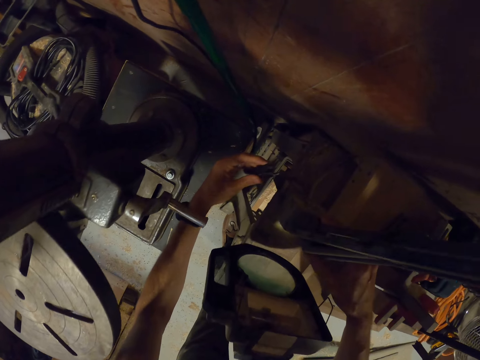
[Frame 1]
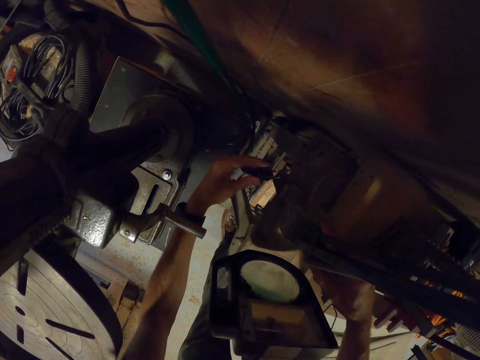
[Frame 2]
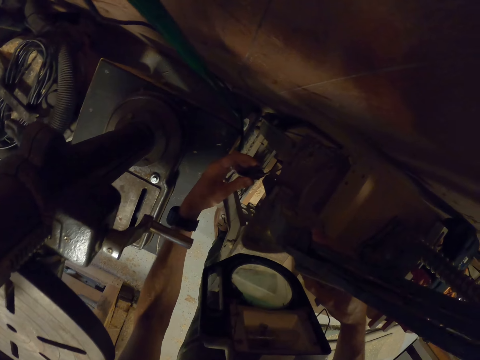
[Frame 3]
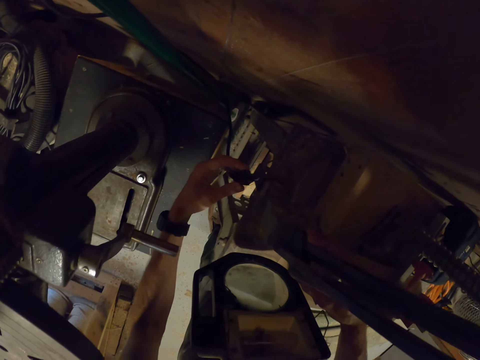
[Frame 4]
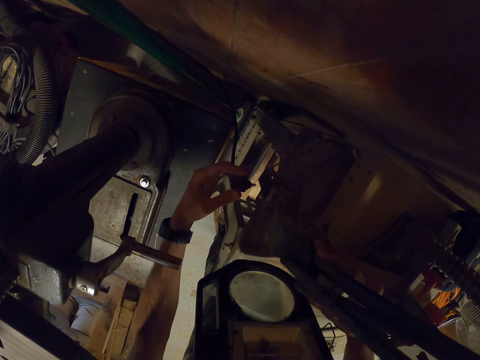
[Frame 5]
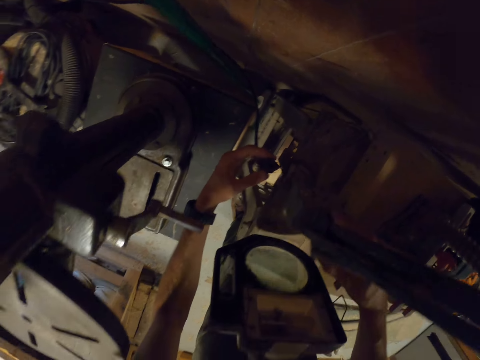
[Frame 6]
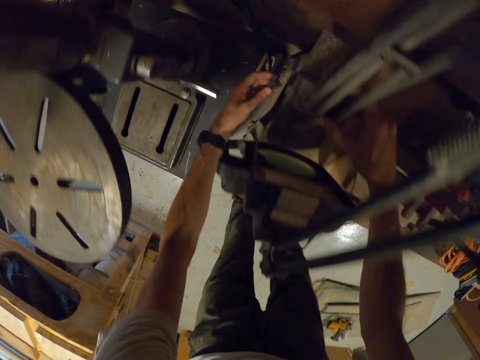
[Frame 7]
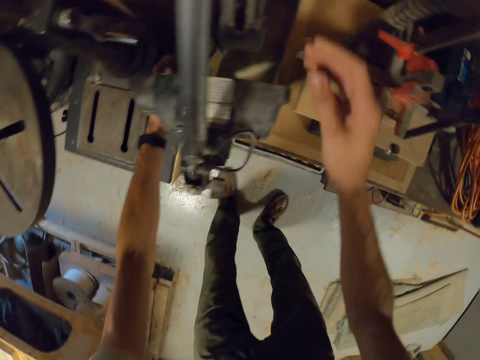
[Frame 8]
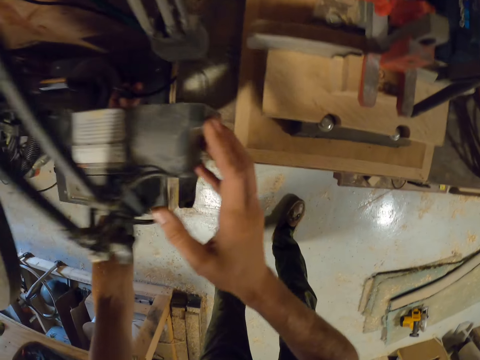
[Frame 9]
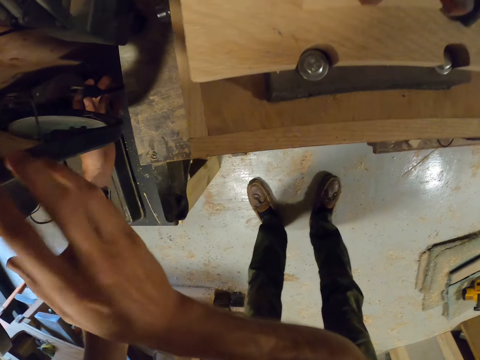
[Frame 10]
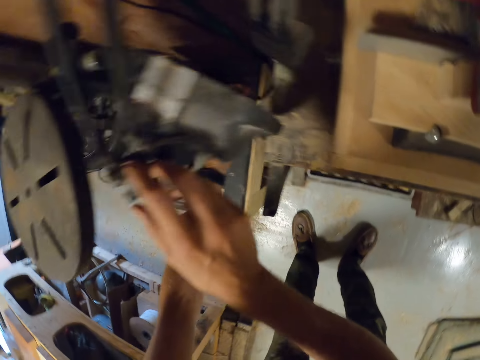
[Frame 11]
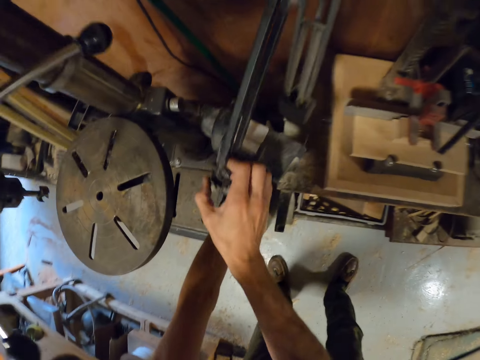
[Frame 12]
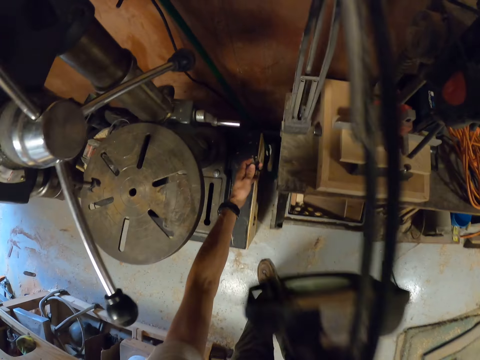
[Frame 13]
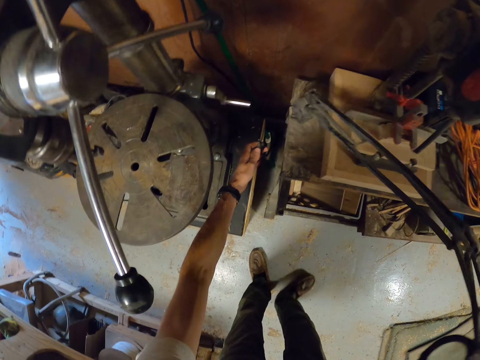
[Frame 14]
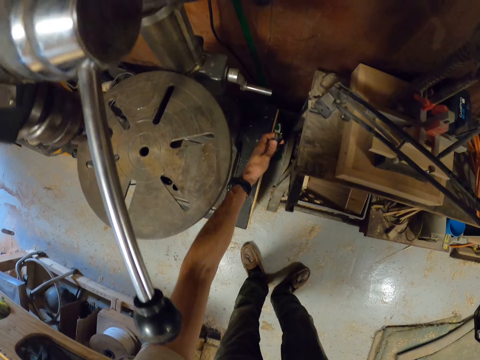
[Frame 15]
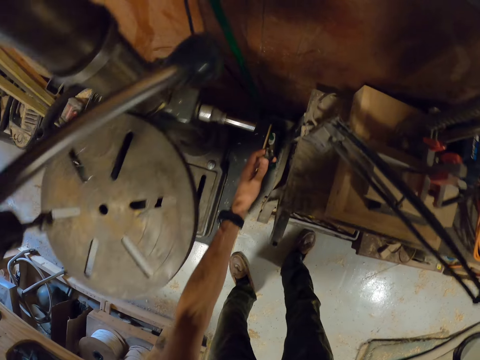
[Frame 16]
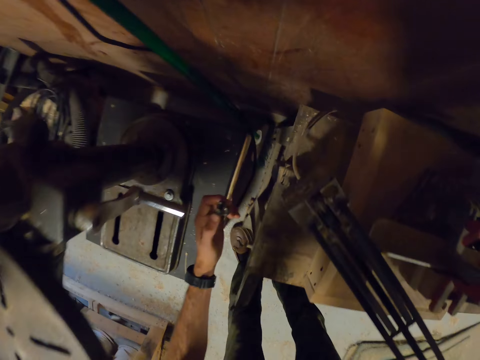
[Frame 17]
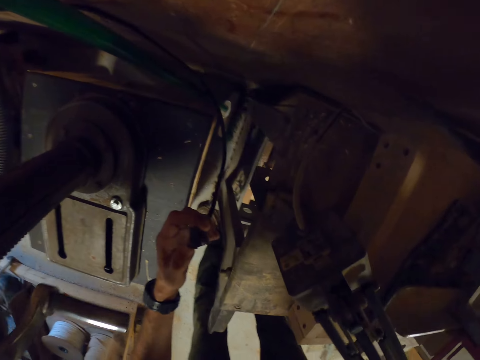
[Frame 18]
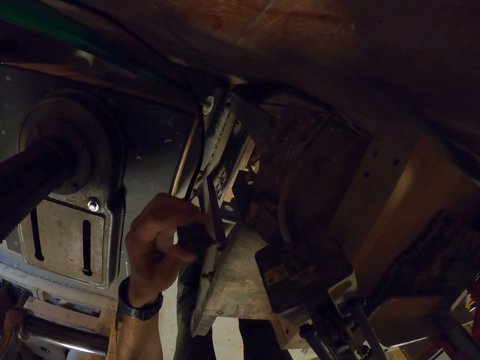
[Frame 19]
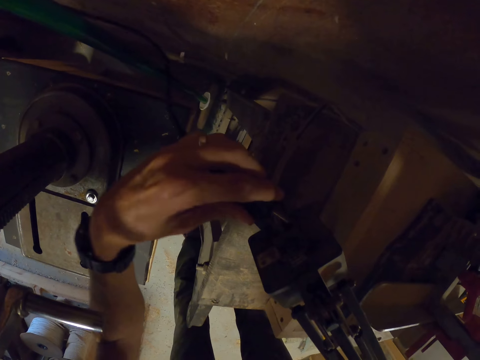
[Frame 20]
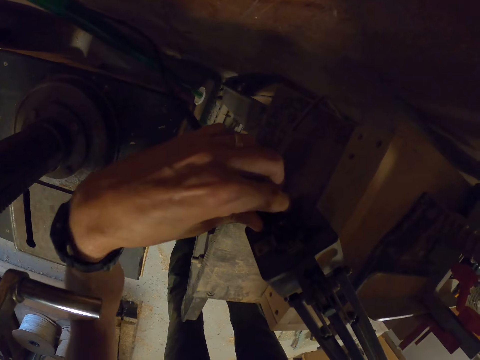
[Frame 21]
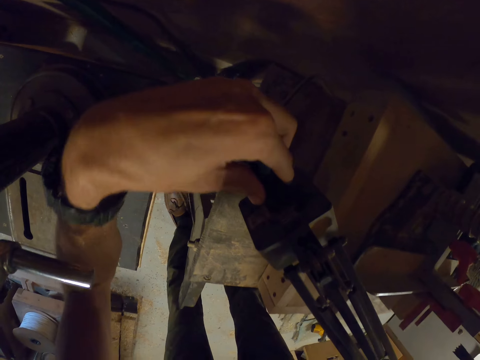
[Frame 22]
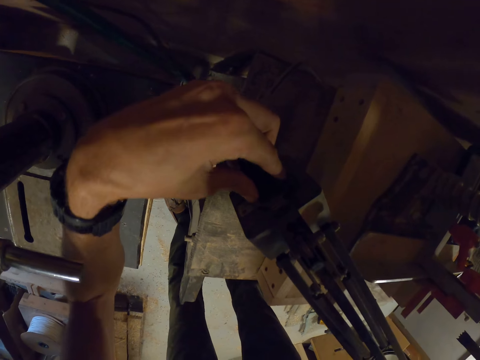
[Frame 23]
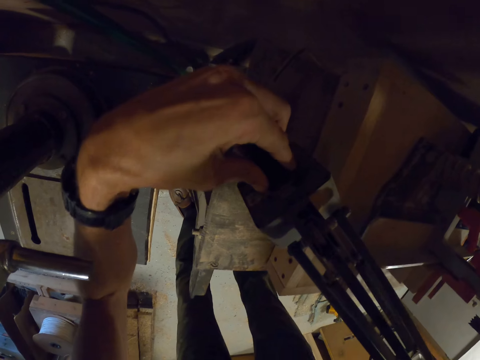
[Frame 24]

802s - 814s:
The camera wearer plugs the plug on the socket under the bench with his right hand. He looks at the socket. He adjusts a light stand. He touches a lamp on the bench with his right hand. He pulls the lamp on the bench with his right hand. He plugs the plug on a socket on the lamp on the bench with his right hand.

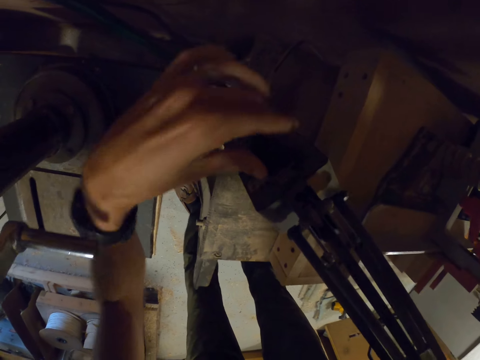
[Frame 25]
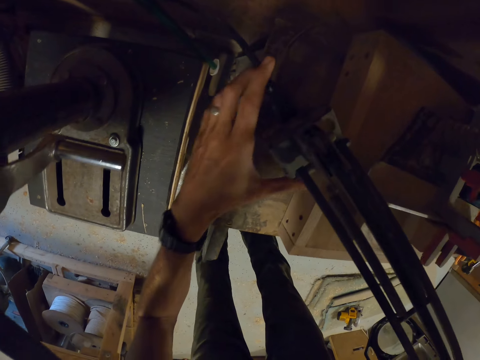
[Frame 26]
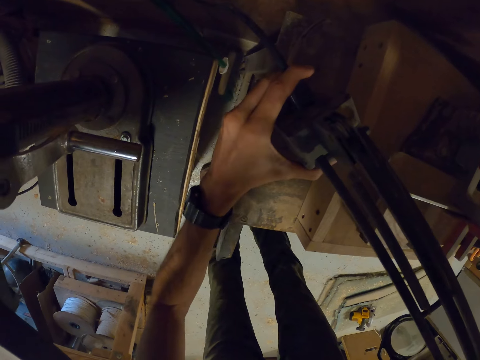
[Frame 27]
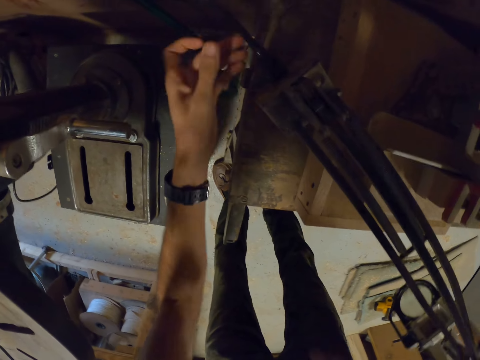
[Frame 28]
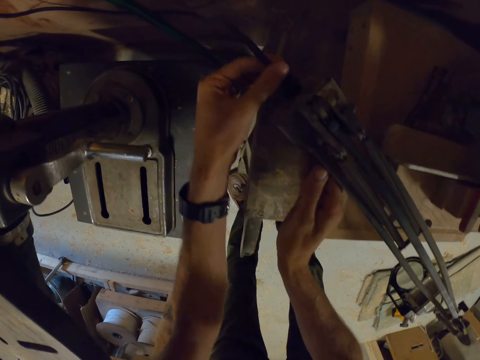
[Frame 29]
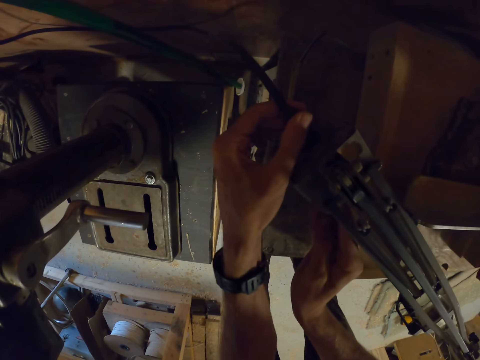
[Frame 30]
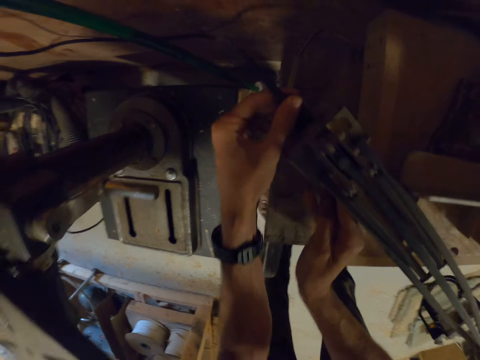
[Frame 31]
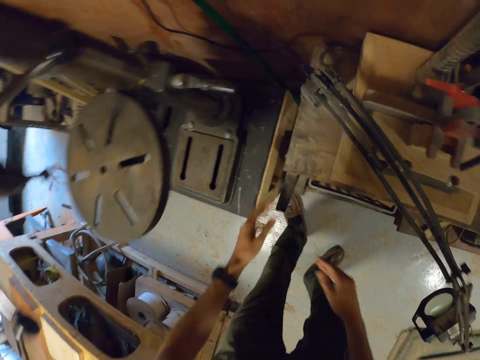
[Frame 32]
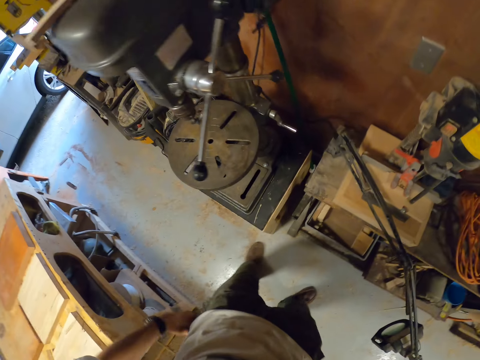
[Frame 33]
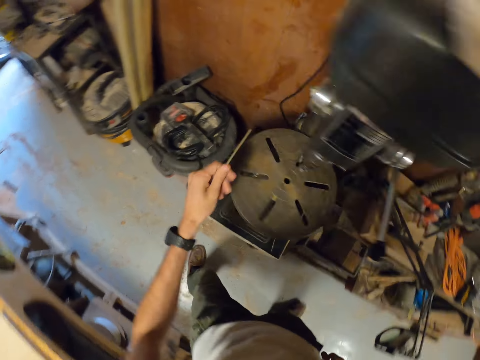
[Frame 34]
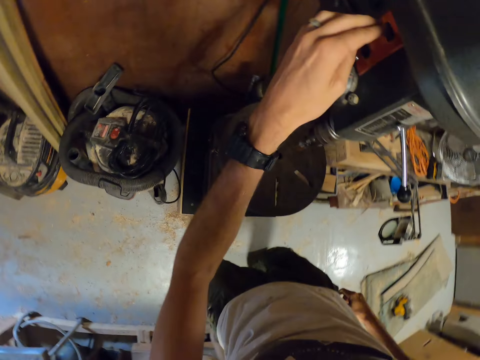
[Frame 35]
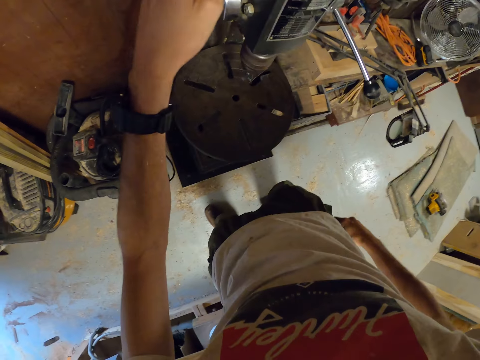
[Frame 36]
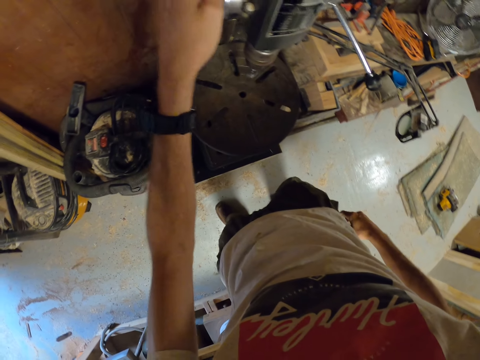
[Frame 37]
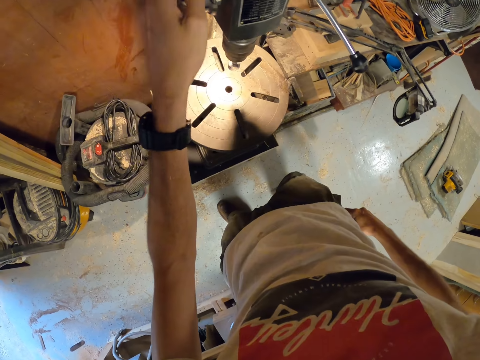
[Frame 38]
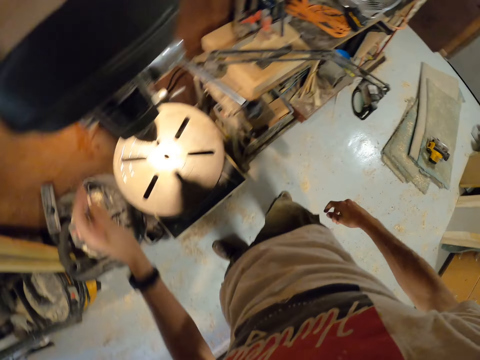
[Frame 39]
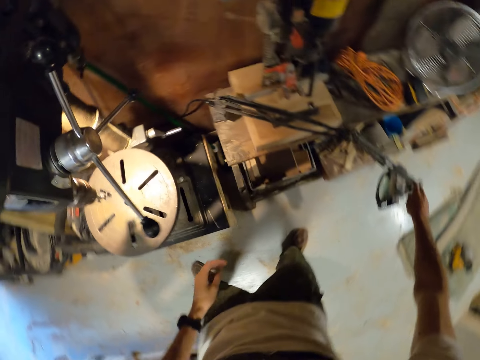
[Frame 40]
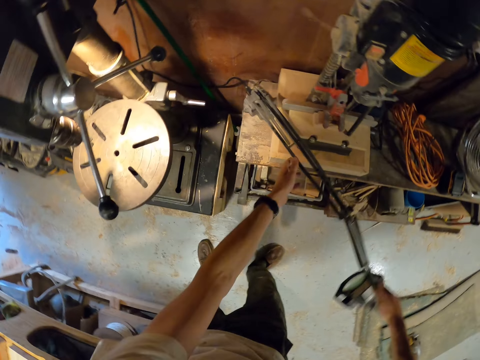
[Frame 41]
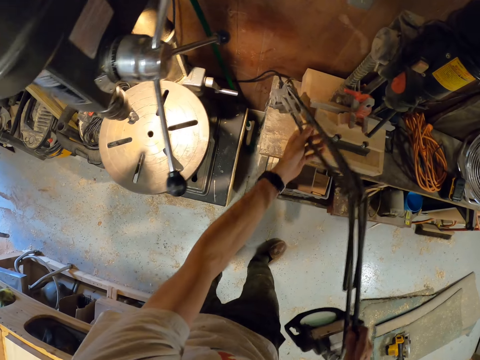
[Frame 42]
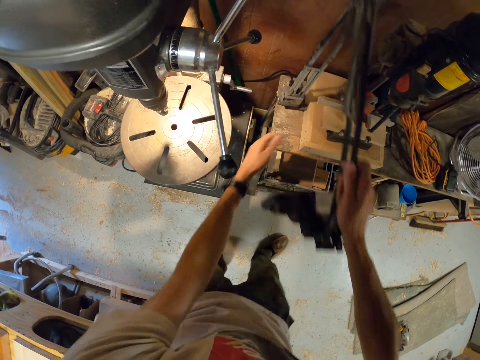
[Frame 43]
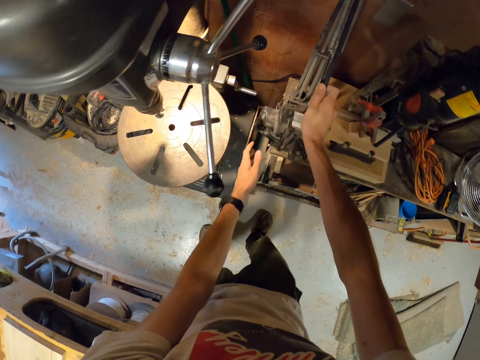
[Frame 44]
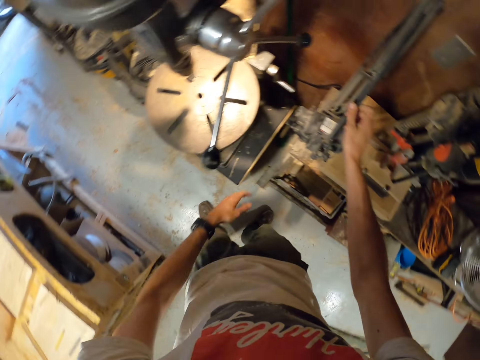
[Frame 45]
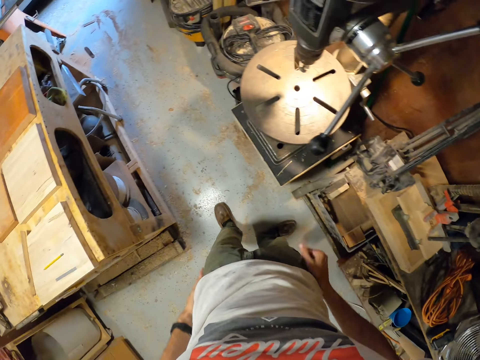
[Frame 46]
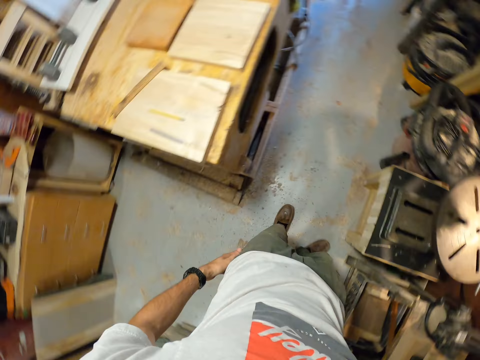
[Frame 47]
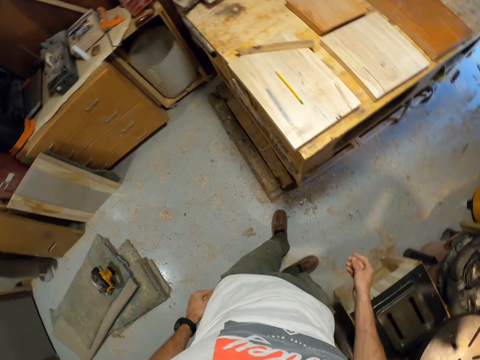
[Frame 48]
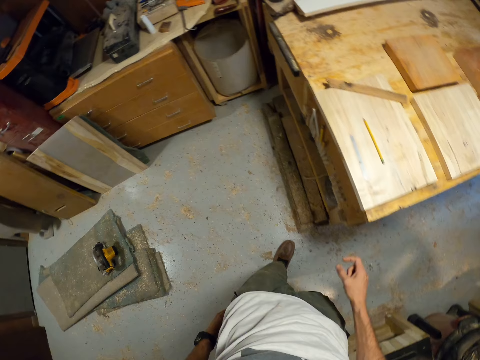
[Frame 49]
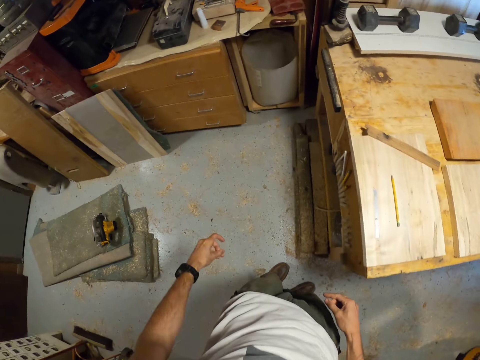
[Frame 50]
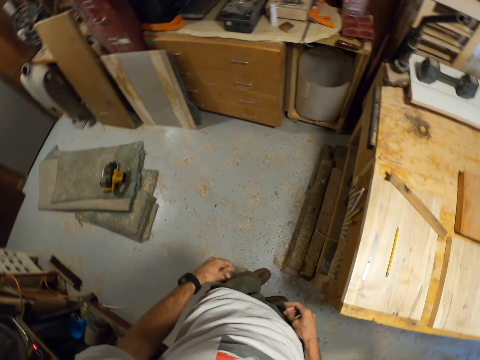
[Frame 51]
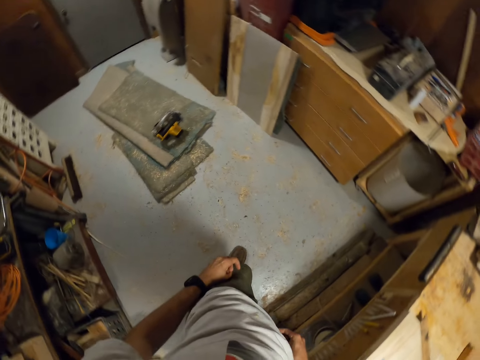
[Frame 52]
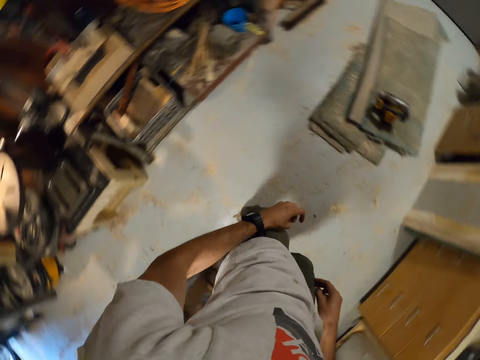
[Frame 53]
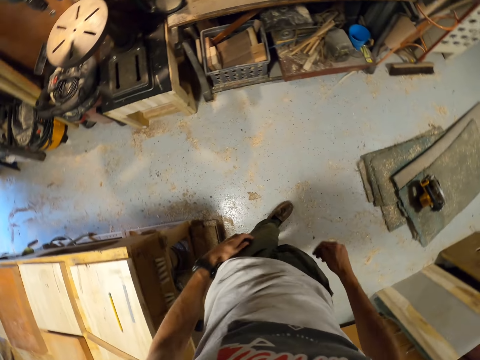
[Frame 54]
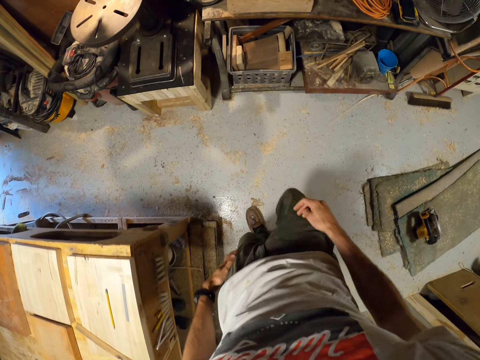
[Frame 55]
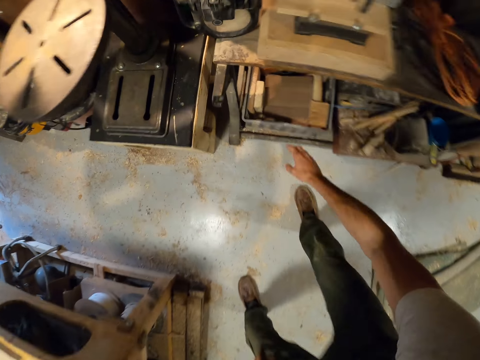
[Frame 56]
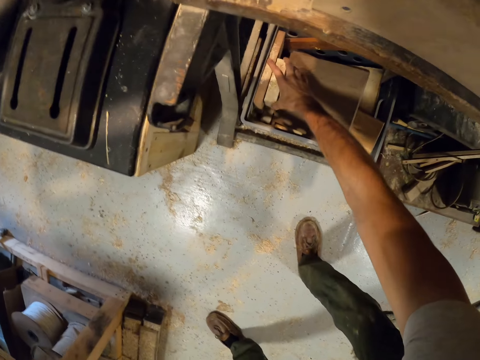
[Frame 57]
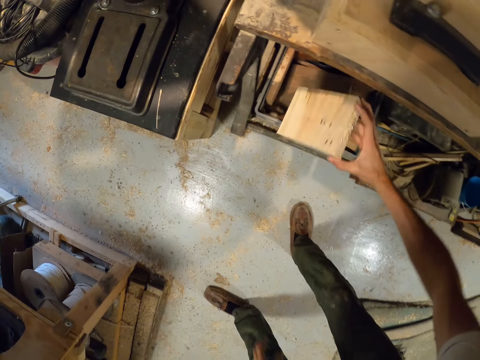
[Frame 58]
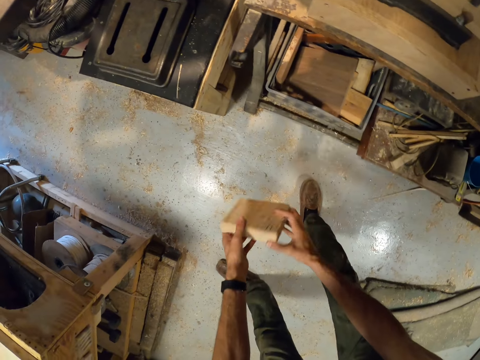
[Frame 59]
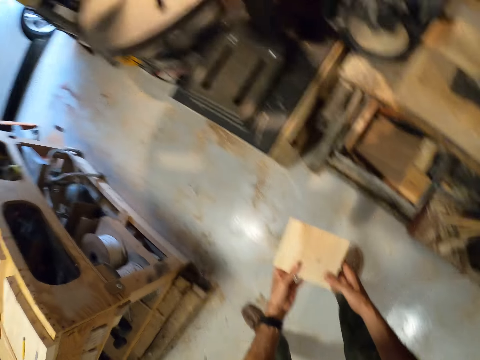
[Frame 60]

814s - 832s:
The camera wearer adjusts the plug on the socket on the lamp with his left hand. He presses the plug on the socket. He moves beside the wood router machine. He switches on the bench drill press with his left hand. He switches on an LED light in the bench drill press with his left hand. He folds the light stand. He raises the lamp on the bench with both hands. He picks a piece of wood from a container with his right hand.
